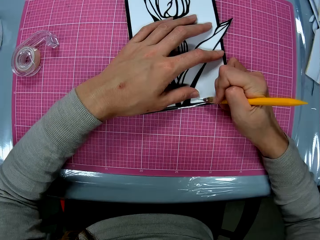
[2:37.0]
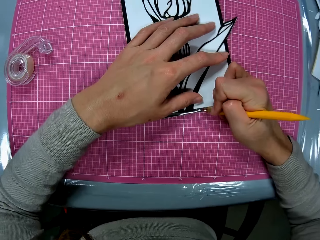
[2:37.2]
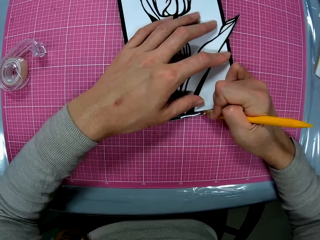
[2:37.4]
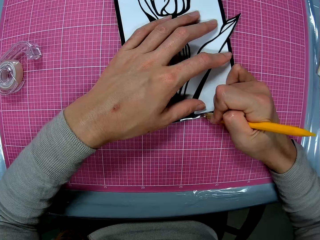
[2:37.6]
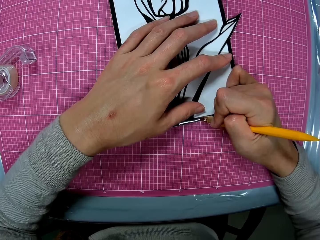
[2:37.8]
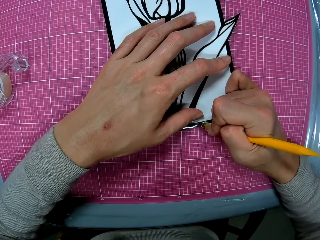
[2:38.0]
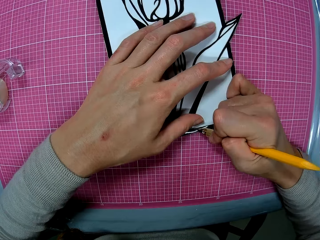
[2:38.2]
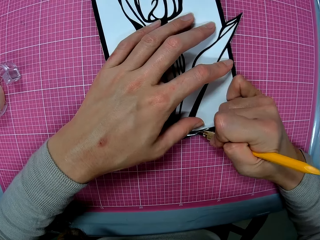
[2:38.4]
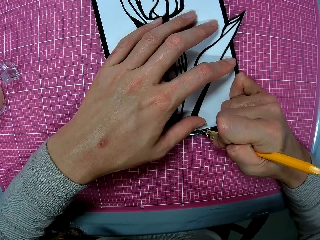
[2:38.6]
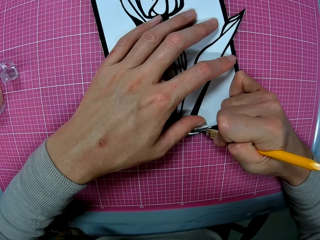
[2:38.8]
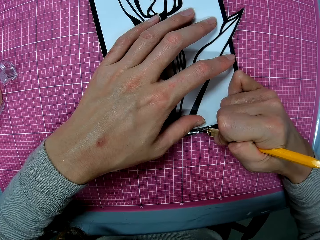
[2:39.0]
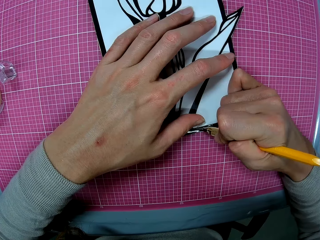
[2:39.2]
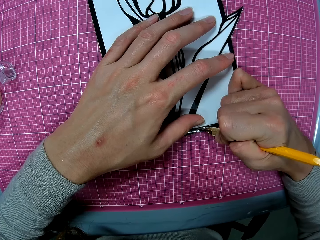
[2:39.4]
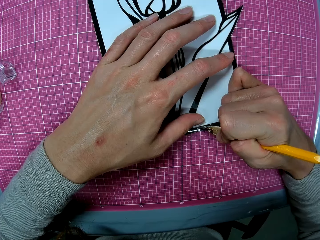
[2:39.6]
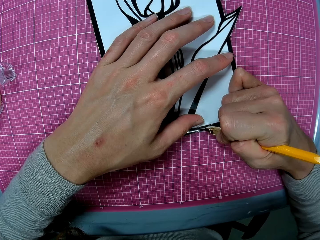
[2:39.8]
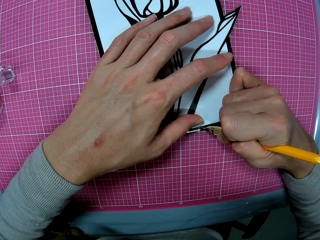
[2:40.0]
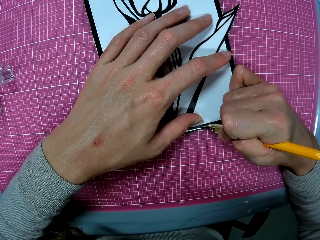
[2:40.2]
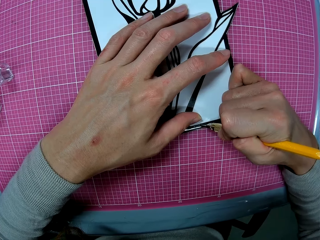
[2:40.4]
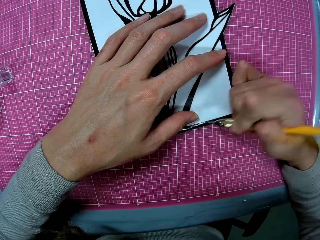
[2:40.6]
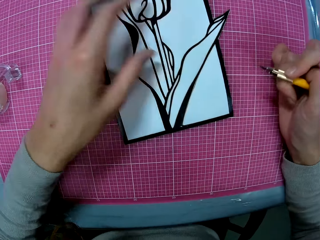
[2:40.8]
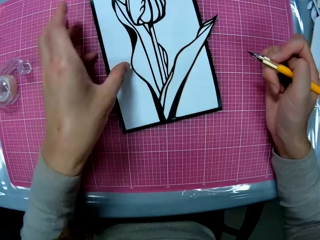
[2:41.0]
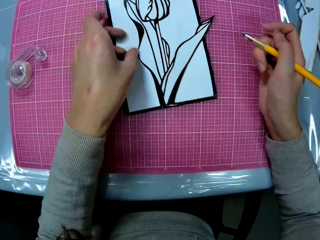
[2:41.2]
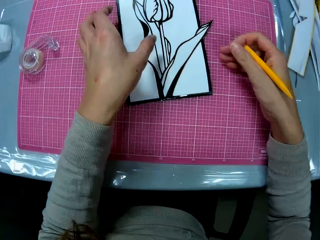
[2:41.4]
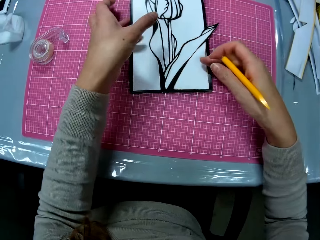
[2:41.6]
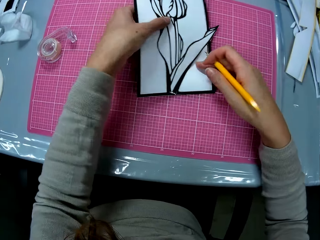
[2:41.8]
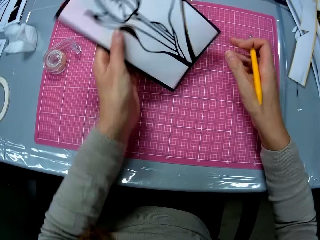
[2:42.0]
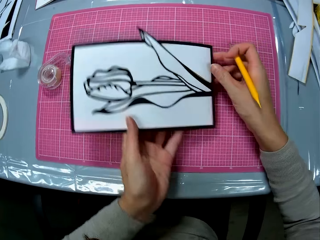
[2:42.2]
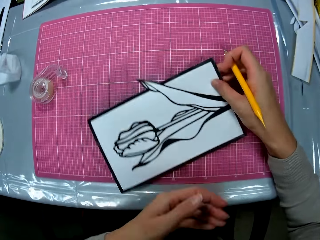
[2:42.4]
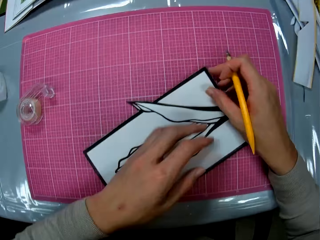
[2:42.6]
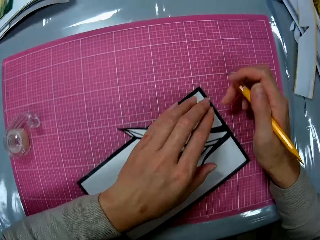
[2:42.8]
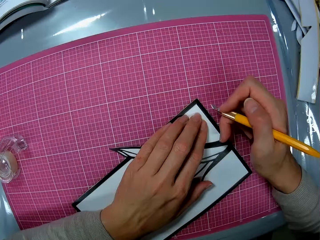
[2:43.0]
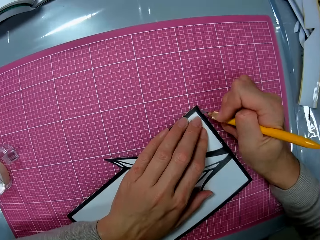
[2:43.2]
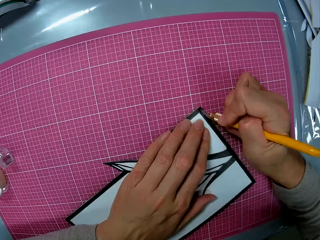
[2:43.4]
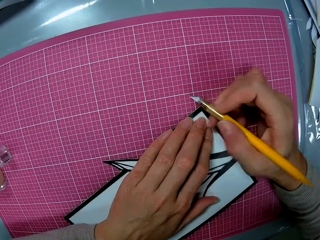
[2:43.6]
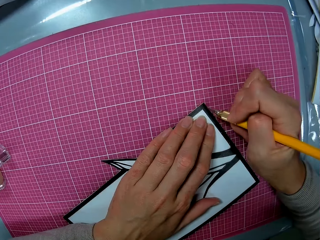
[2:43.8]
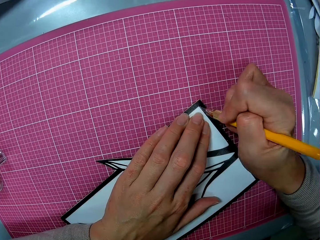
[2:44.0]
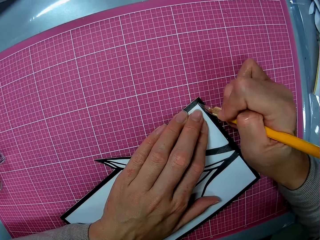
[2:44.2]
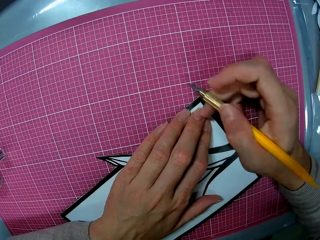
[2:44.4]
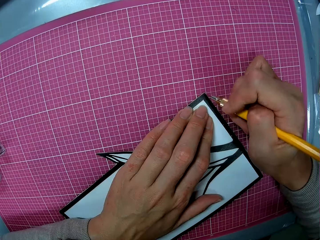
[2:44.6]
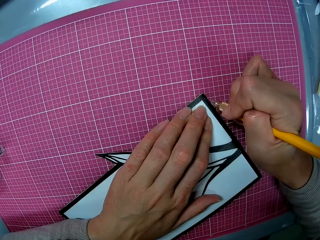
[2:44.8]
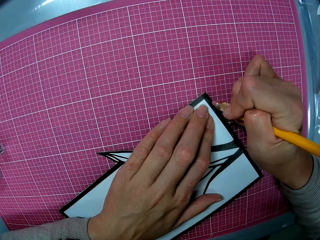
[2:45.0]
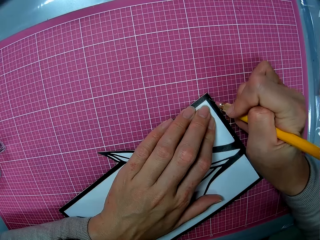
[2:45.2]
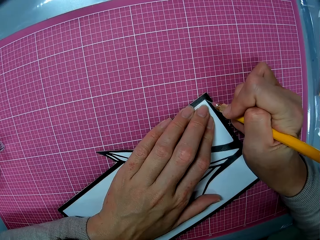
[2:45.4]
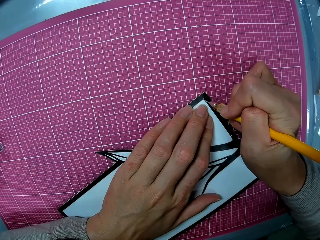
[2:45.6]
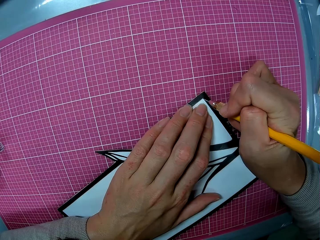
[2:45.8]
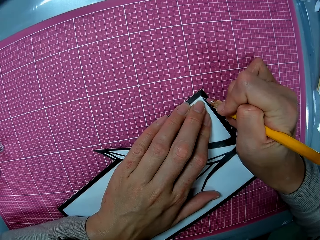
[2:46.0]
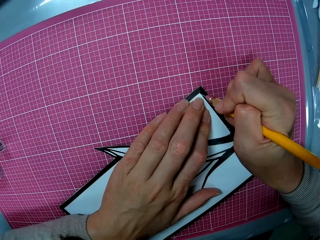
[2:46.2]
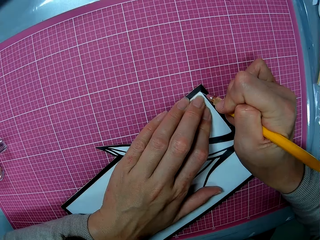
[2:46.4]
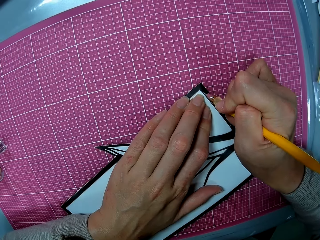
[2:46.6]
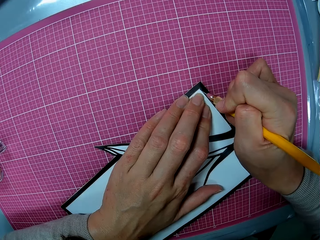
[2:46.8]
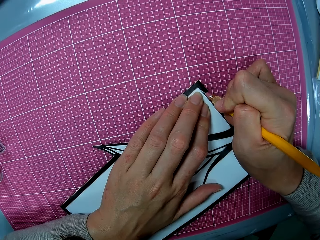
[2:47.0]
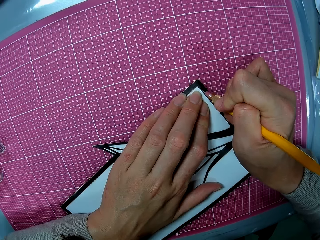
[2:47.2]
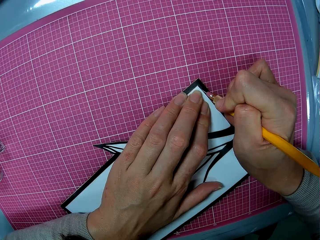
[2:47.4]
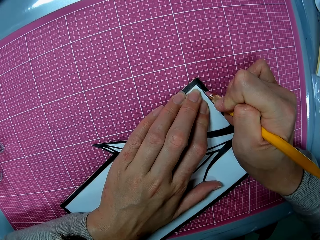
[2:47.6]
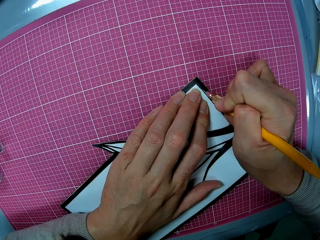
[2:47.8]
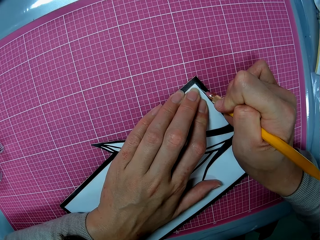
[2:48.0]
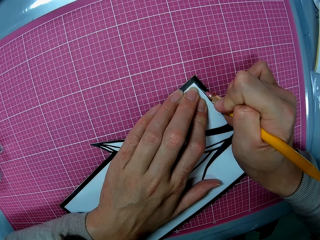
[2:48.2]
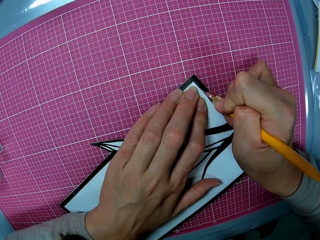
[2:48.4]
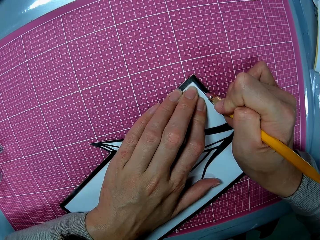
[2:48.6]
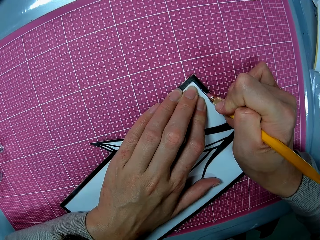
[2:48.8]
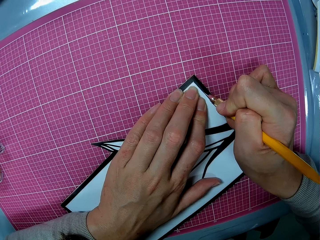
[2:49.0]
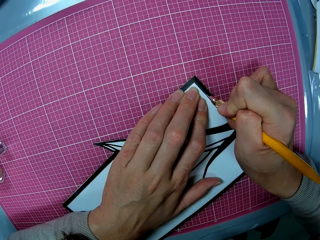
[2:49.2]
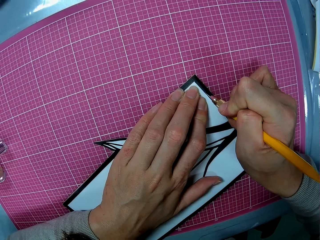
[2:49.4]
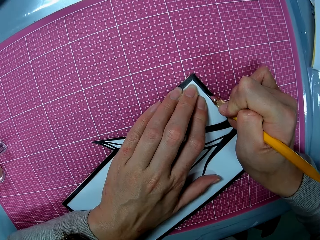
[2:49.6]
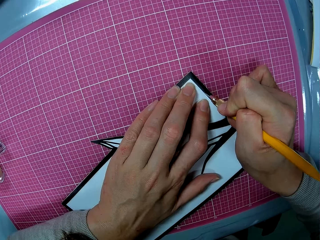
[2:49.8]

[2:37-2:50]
The camera wearer cuts the drawing paper with a scalpel. She adjusts the paper craft on the cutting mat. She rotates the drawing paper. She cuts the papercraft with the craft knife in her right hand.

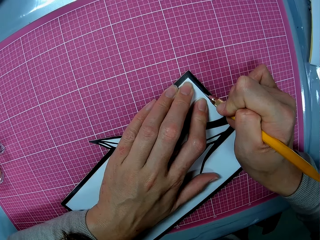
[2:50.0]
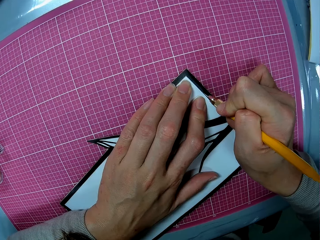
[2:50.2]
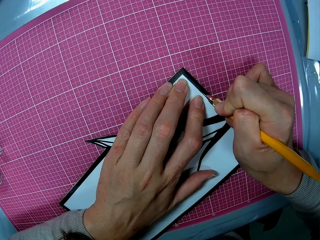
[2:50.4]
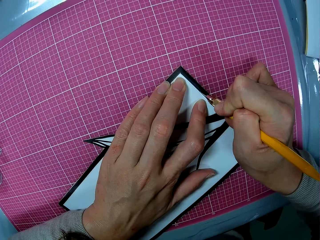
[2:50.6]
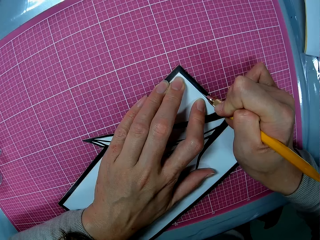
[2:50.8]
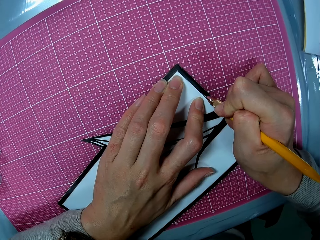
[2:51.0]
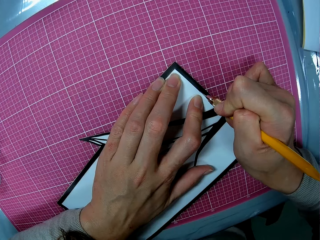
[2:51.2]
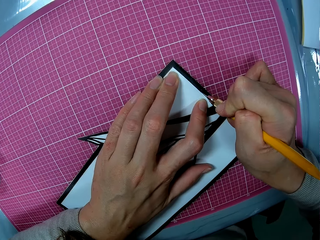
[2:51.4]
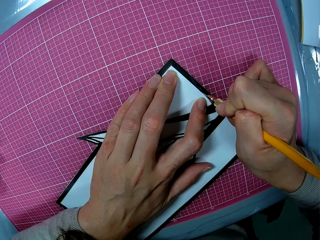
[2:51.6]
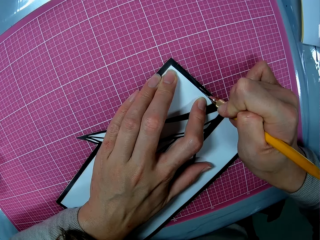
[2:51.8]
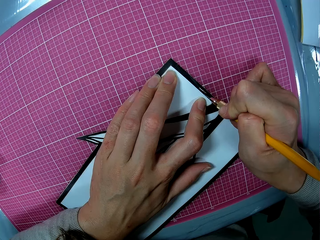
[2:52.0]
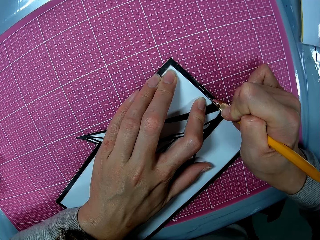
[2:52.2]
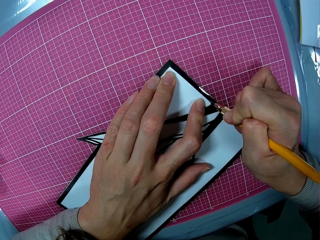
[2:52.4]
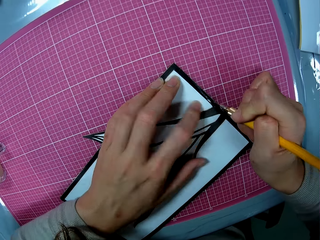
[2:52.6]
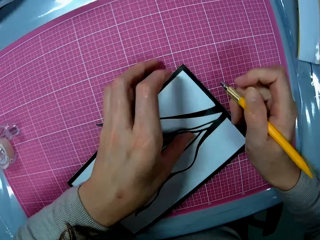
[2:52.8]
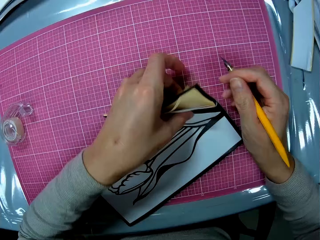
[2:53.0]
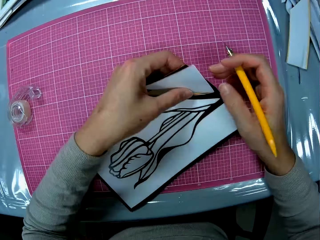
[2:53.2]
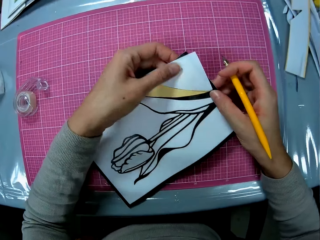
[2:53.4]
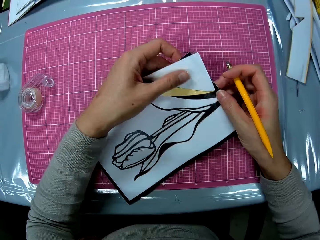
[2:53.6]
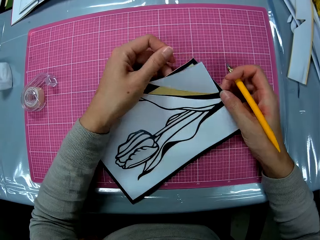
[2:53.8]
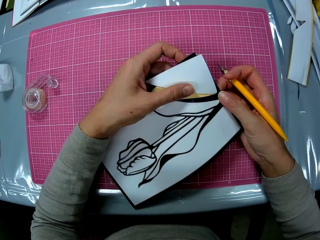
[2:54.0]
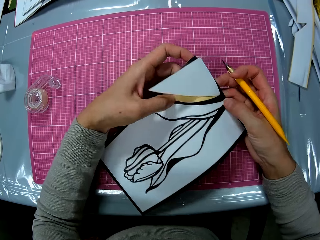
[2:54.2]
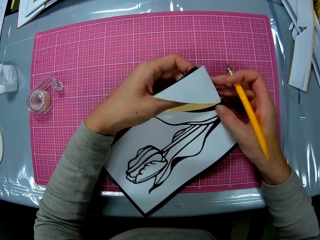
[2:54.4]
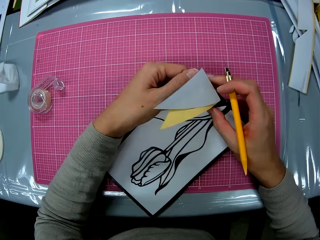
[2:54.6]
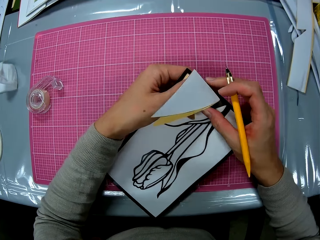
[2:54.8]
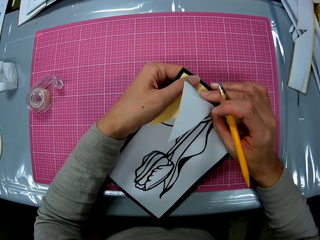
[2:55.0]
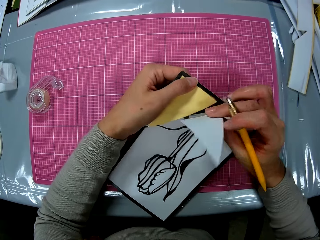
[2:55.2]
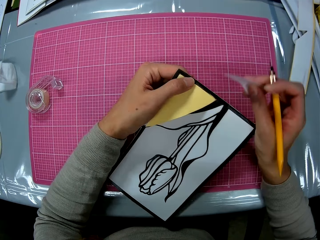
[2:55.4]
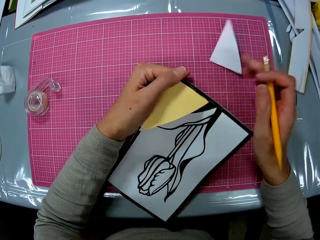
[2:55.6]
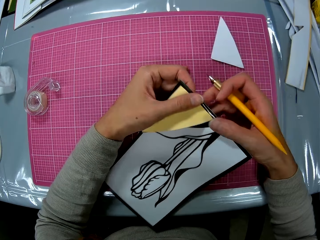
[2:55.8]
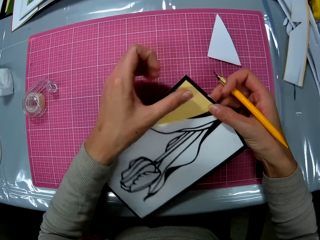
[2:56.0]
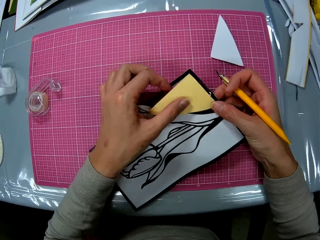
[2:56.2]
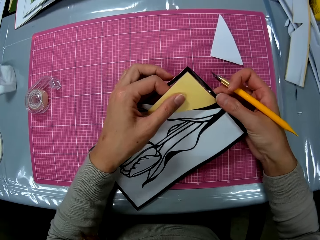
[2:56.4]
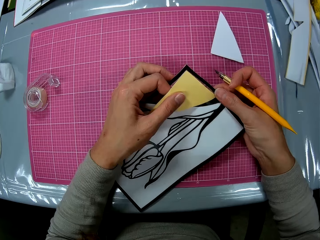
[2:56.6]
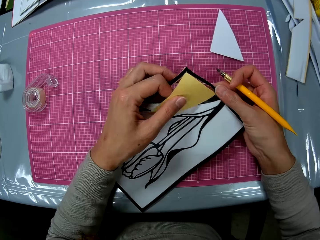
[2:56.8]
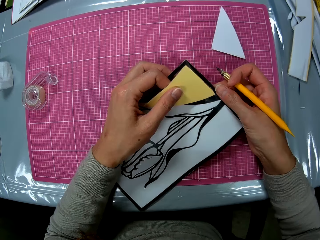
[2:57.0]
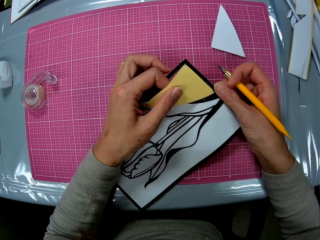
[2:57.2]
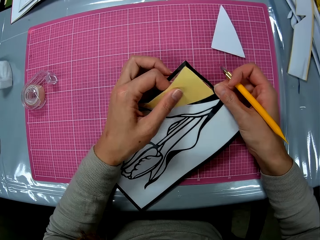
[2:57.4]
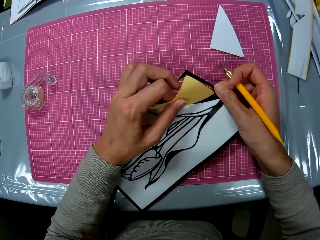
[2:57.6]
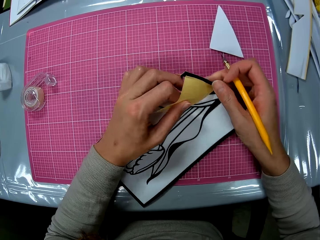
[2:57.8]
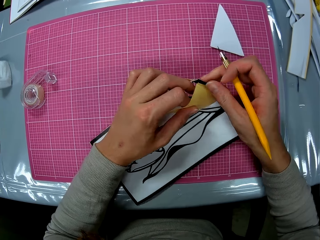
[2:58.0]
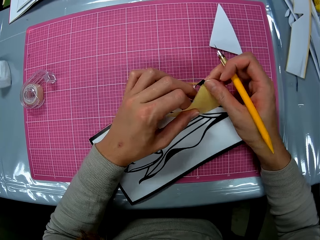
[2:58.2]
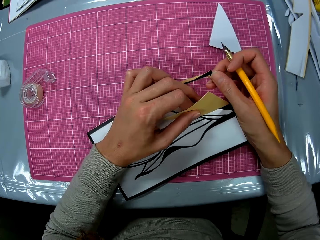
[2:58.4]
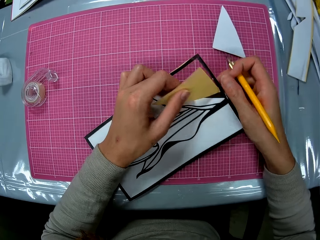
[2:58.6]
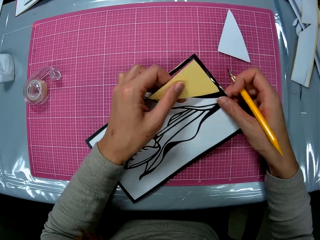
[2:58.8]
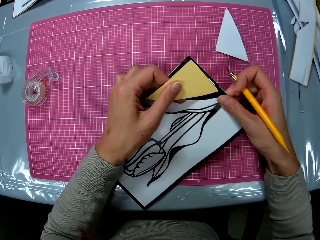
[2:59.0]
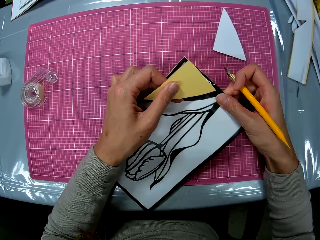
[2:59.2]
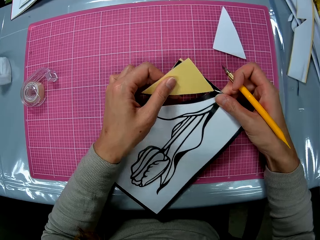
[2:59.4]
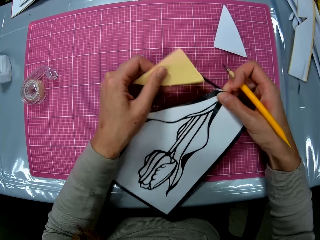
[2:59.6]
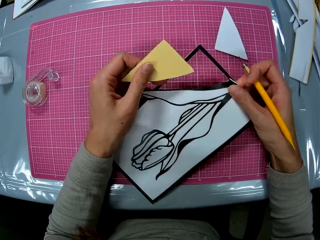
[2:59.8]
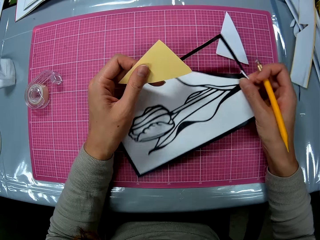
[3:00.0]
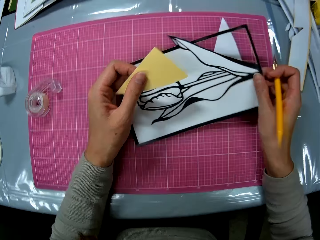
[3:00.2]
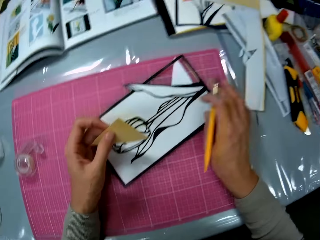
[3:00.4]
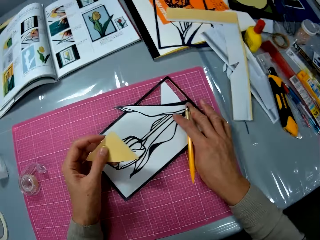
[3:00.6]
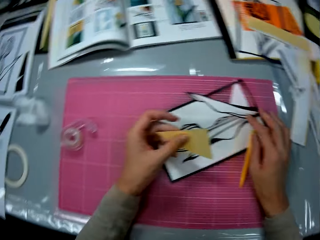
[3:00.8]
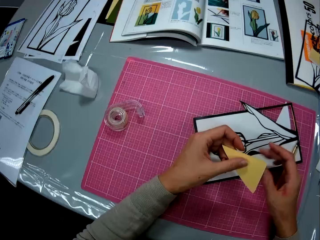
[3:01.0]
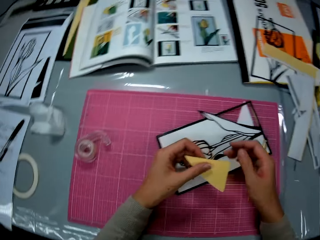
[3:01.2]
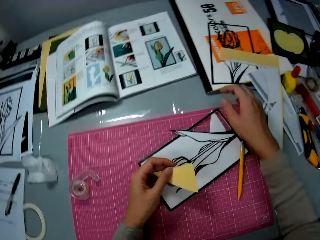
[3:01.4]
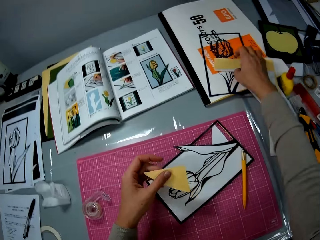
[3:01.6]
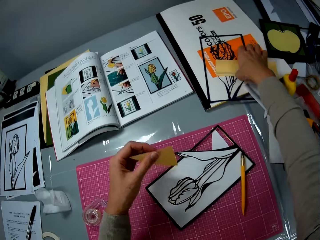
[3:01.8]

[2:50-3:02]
The camera wearer removes the cutouts from the papercraft. She plucks out the drawing paper again. She holds a cutout in her left hand. She drops the paper craft and the craft knife on the cutting table with her right hand.
